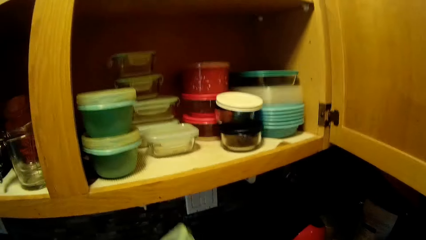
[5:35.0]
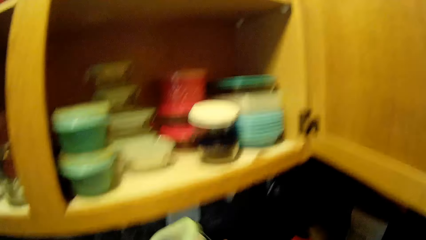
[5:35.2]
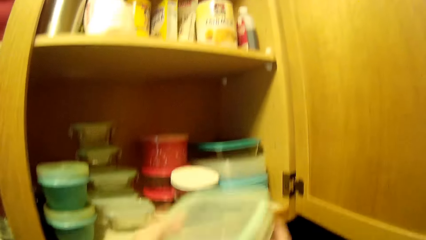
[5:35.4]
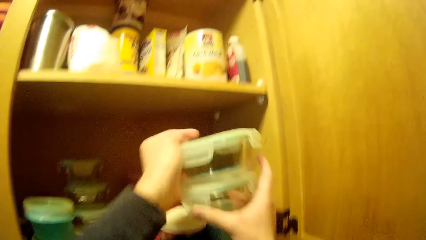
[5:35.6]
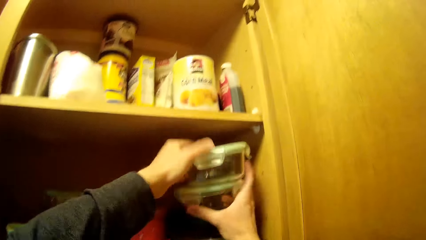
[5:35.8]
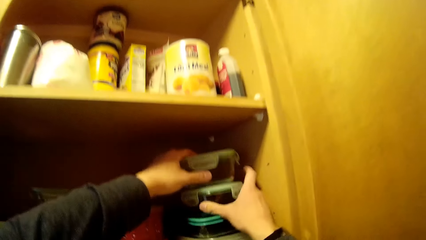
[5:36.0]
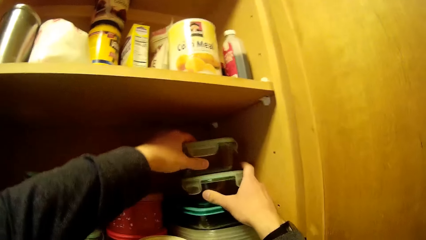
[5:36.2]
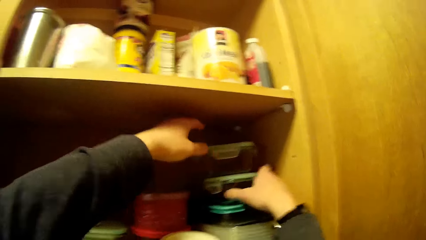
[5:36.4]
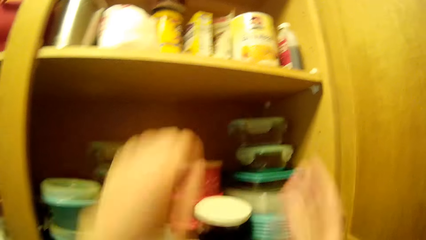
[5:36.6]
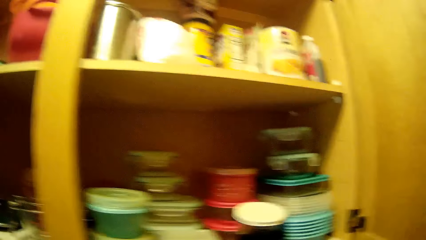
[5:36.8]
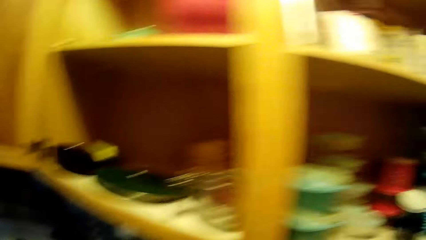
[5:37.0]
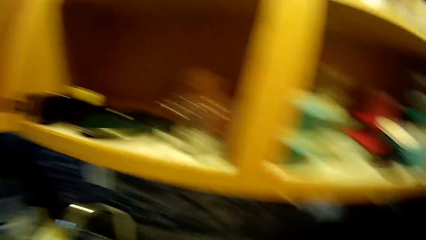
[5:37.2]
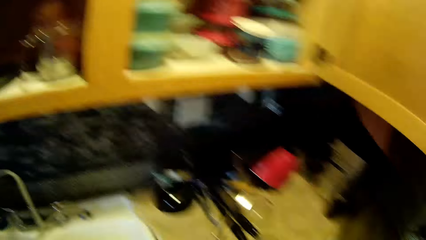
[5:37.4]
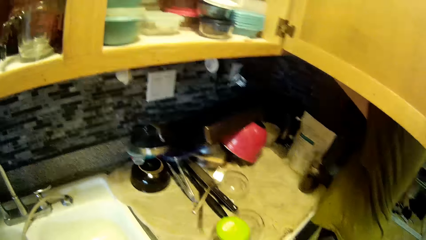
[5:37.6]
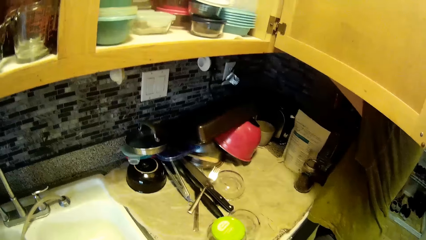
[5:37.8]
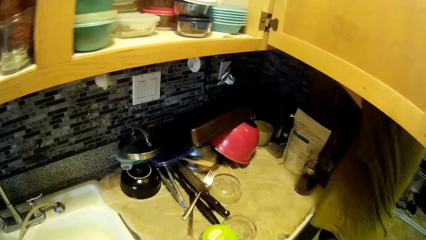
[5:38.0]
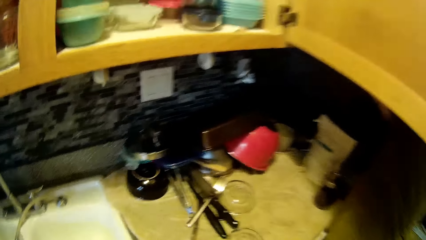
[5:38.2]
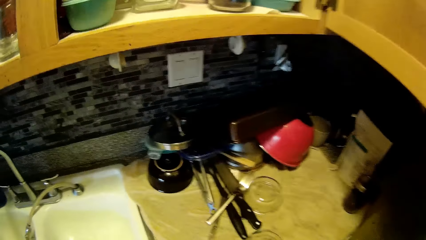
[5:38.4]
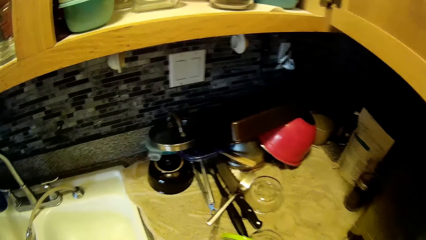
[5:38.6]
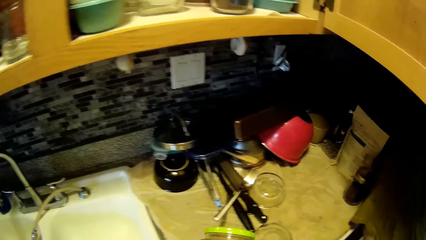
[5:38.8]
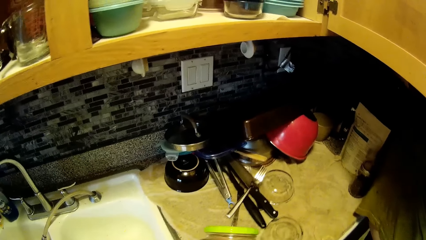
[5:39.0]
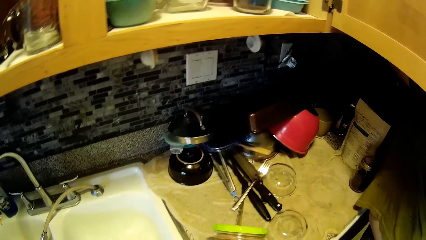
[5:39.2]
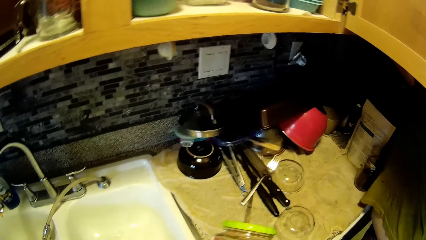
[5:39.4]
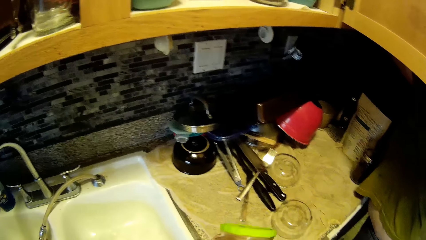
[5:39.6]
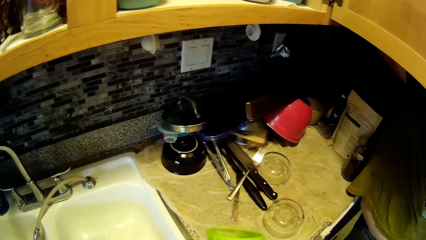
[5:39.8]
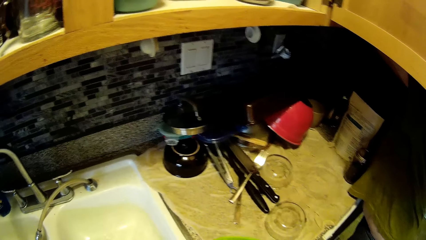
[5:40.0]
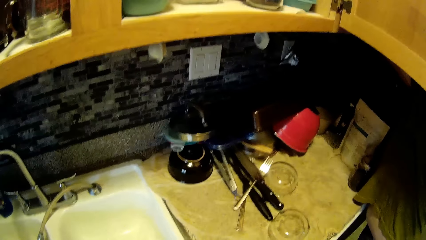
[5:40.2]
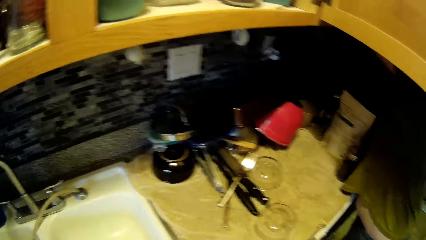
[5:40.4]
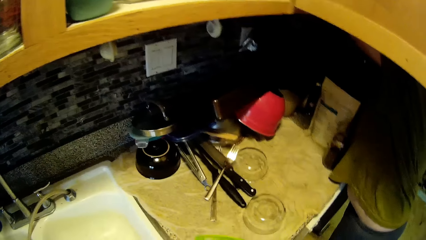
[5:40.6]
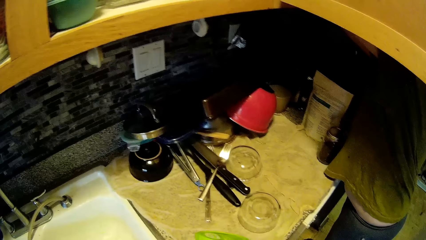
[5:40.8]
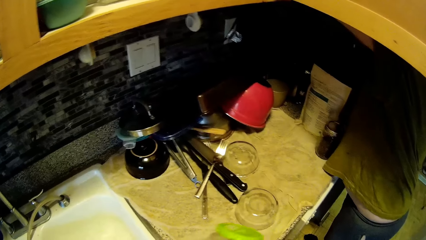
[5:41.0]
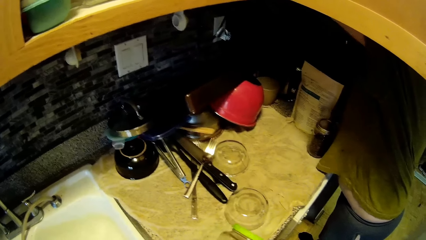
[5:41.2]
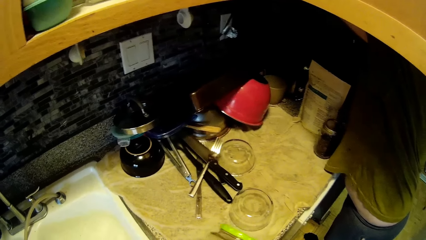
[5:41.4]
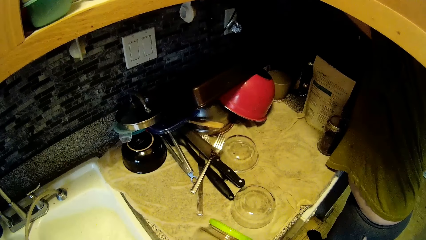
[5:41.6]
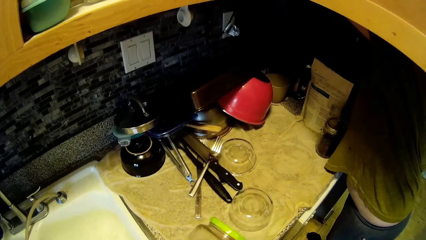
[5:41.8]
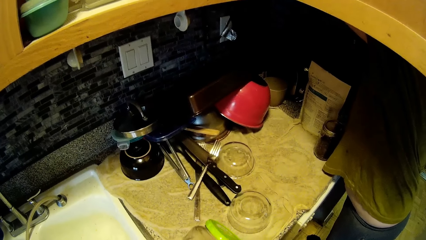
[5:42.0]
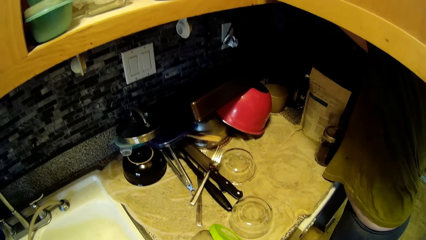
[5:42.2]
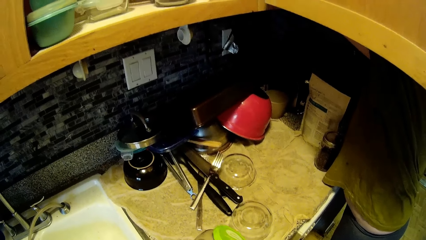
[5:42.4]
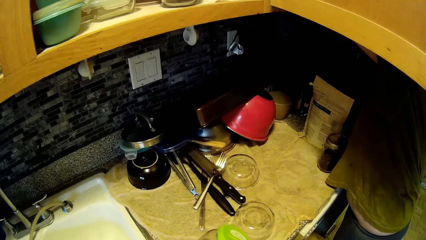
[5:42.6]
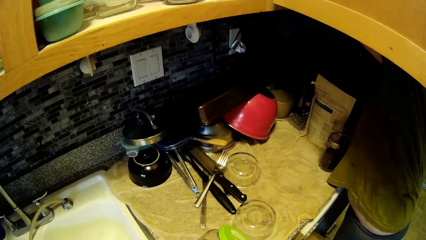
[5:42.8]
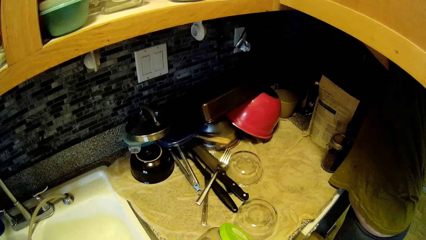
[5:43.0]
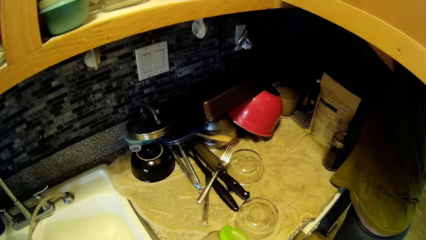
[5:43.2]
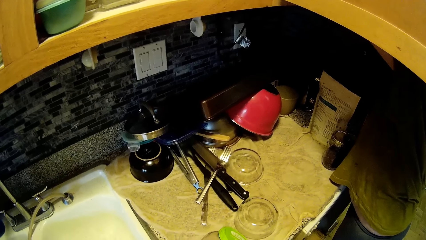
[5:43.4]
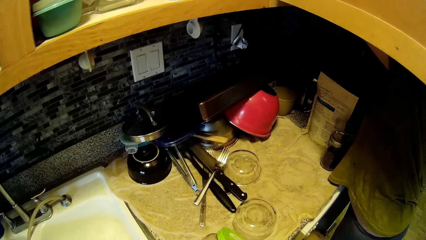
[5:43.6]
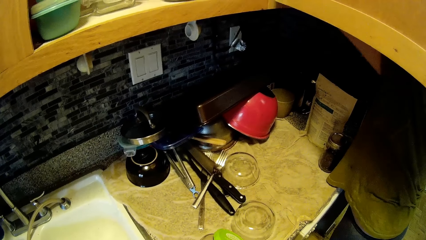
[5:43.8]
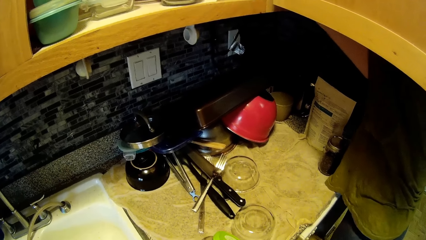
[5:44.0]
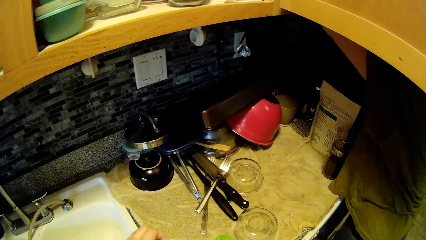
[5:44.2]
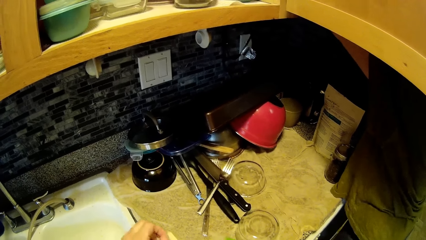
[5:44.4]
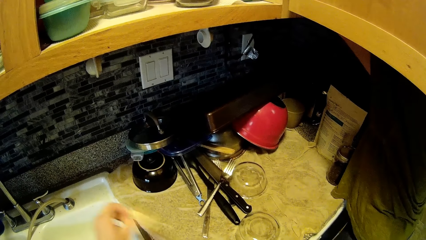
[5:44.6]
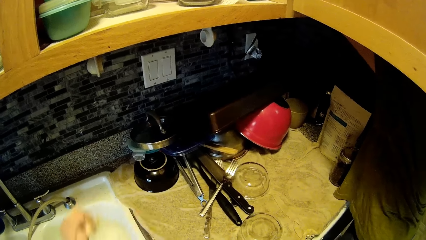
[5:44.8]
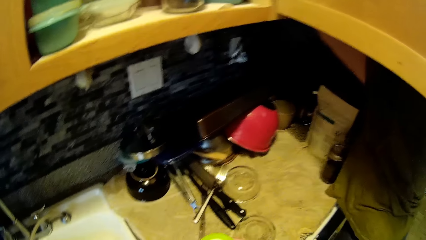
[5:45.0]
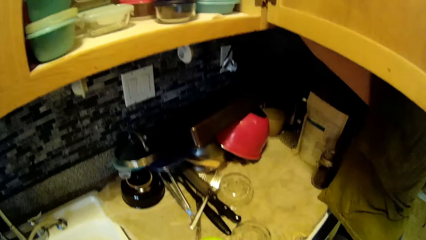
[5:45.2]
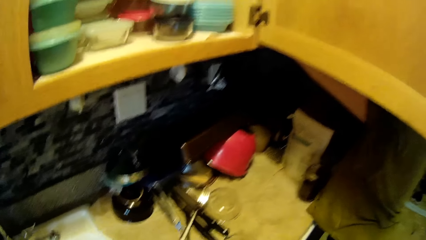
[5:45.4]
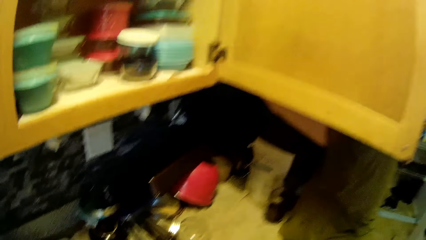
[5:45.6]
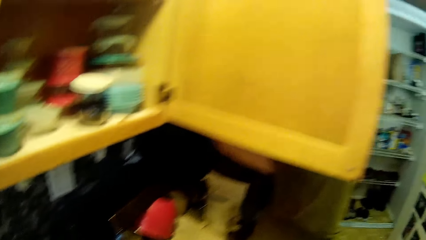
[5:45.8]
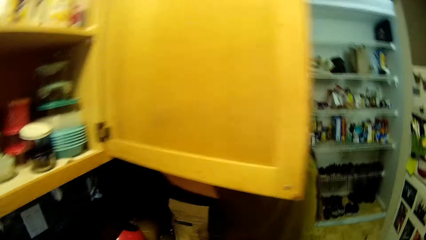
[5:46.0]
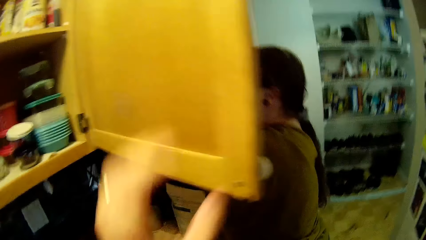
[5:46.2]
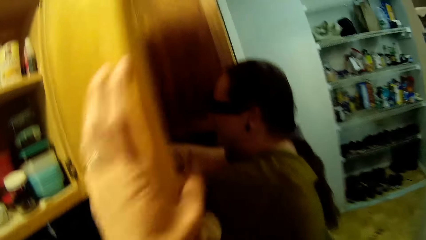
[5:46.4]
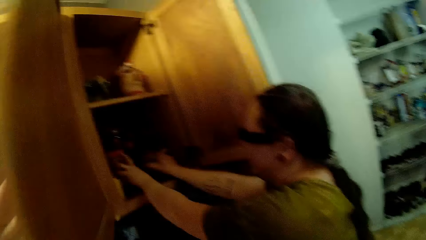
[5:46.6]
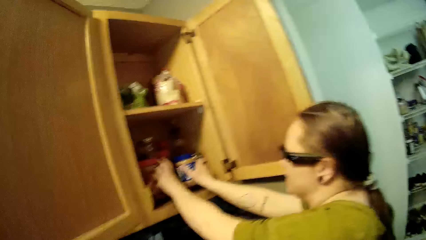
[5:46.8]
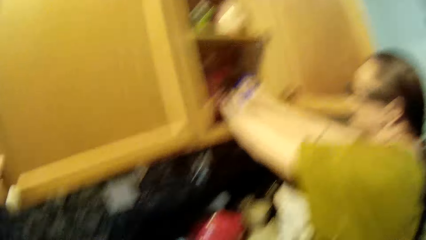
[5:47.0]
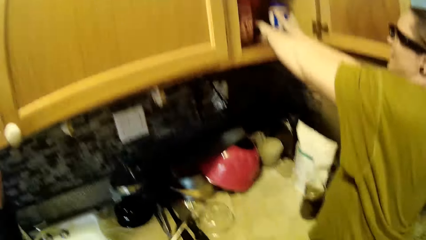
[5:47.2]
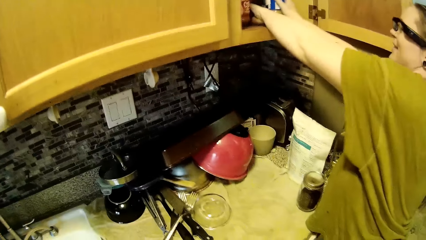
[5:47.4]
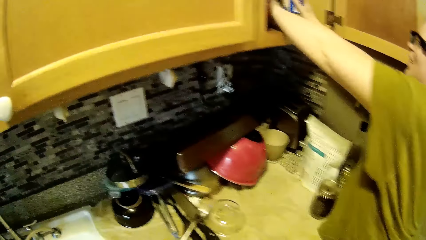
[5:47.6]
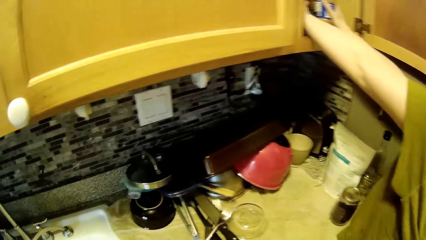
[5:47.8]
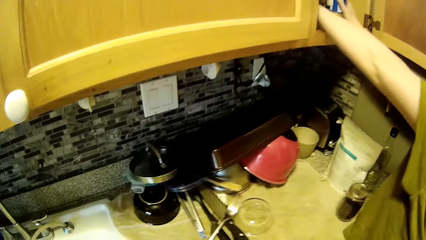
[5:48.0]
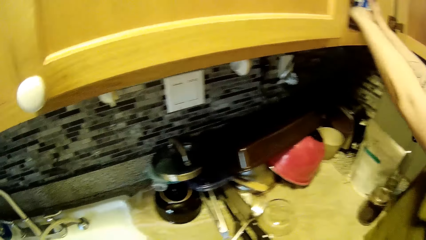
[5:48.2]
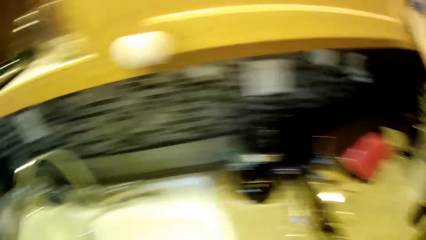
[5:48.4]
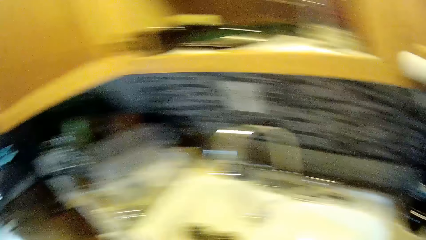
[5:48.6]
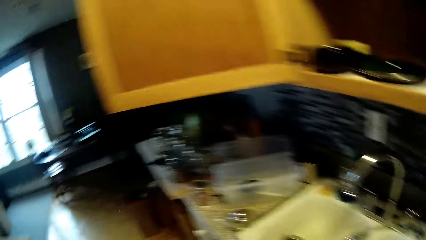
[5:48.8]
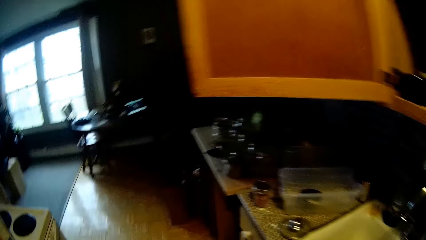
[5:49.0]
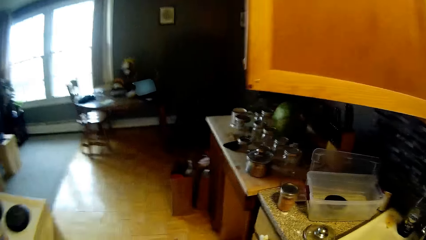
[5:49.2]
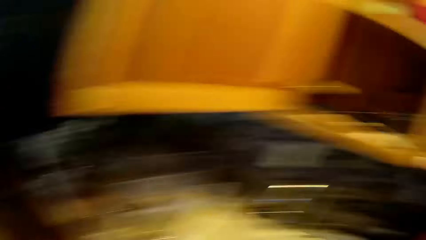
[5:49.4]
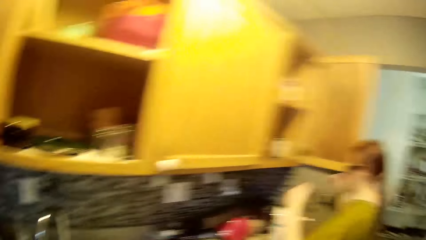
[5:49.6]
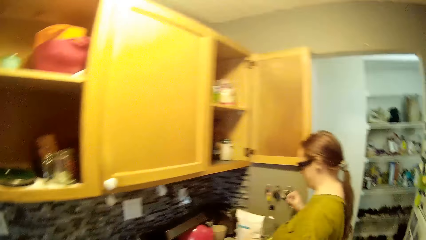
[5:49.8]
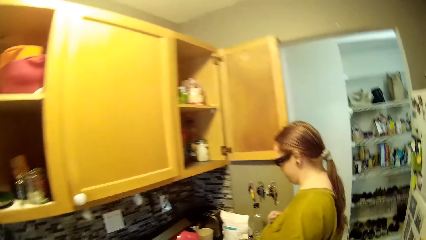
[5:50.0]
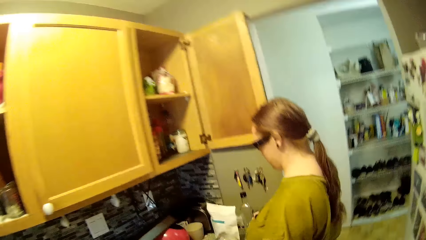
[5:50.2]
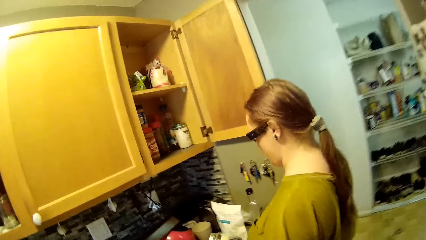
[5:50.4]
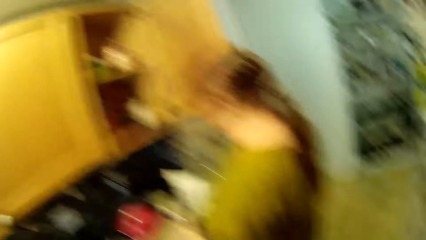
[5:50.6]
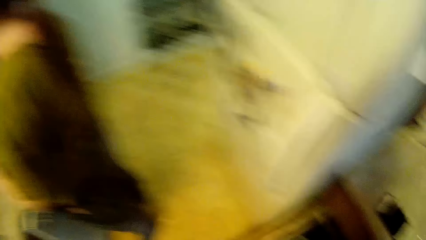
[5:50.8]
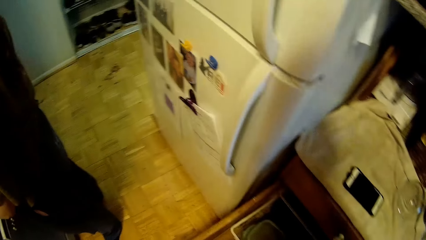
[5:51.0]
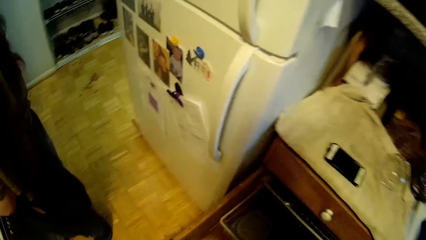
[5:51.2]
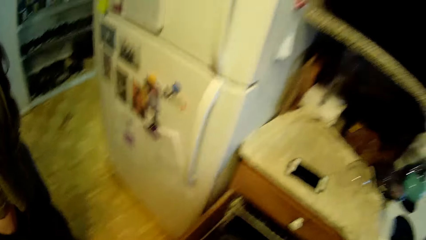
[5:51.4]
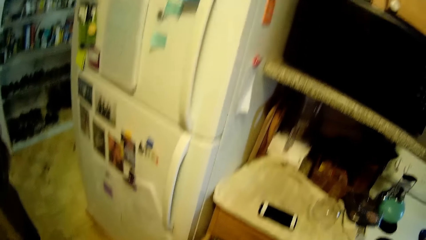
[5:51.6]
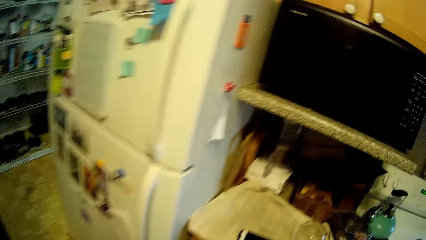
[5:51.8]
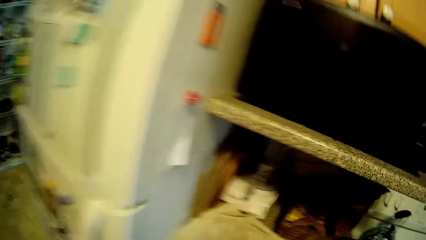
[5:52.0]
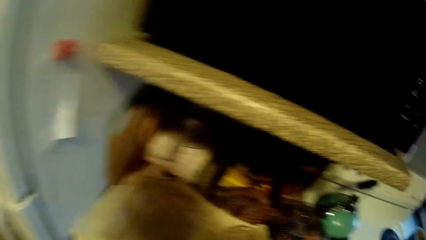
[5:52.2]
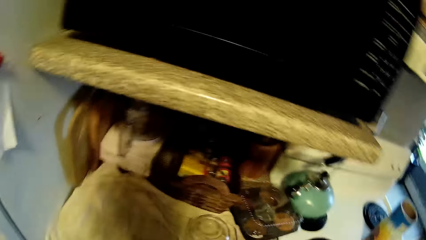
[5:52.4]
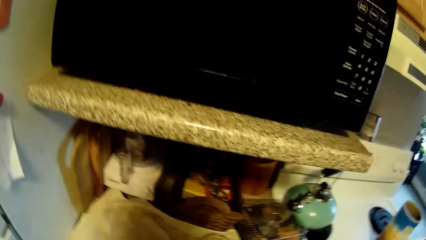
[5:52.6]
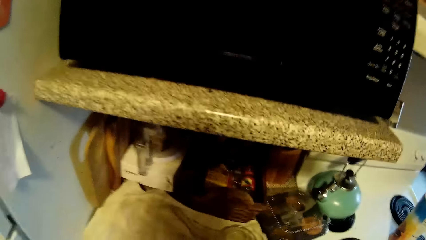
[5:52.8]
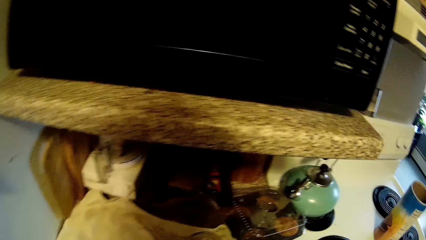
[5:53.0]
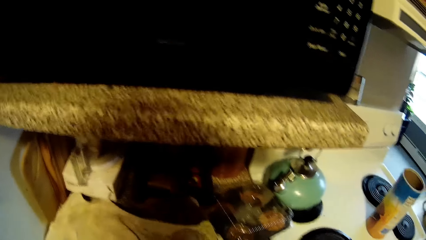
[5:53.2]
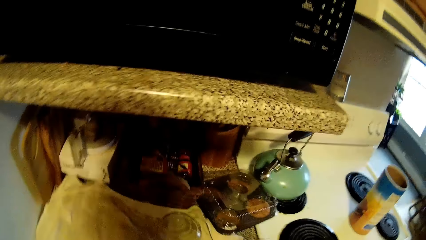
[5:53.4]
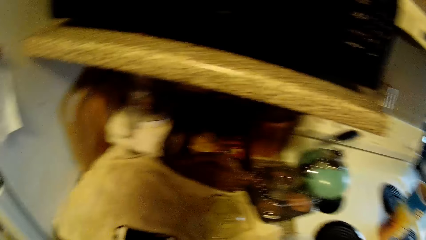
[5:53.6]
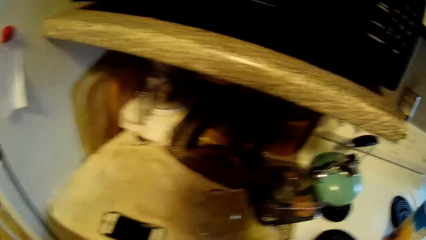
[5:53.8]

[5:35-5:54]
The camera wearer drops two containers into the cabinet with both hands. He drops two containers in the cabinet with both hands again. He lifts a container. He looks around the counter top. The woman converses with the camera wearer. The camera wearer peels a tape off the container with his left hand. He closes a cabinet door with his left hand. The woman puts her hand into a cabinet and arranges the cabinet. The camera wearer walks in the room. The woman holds a bottle with her left hand.
